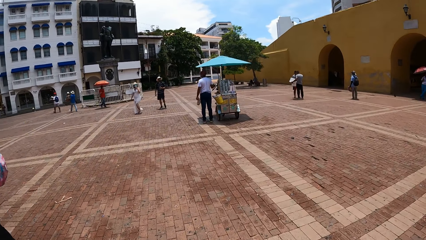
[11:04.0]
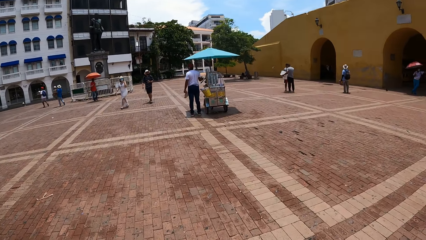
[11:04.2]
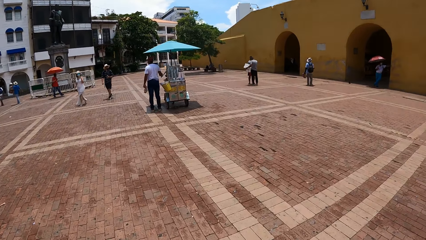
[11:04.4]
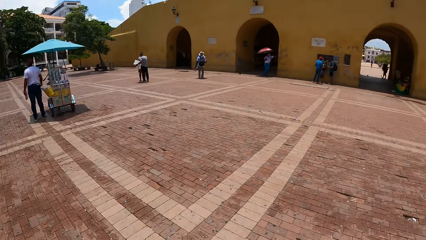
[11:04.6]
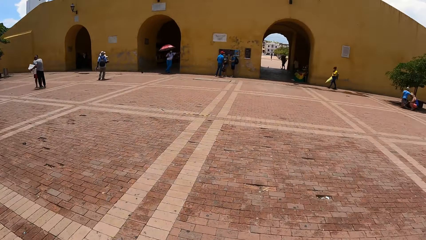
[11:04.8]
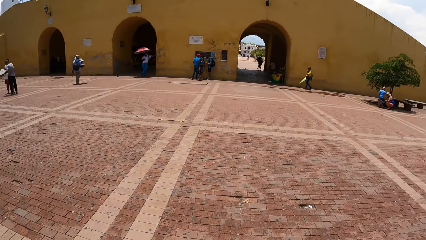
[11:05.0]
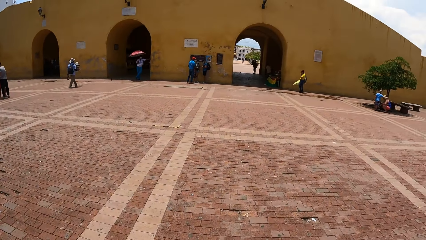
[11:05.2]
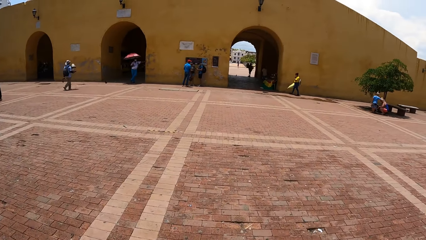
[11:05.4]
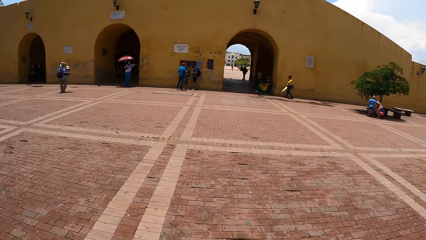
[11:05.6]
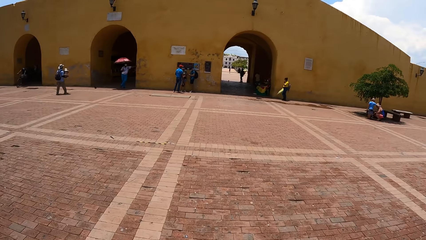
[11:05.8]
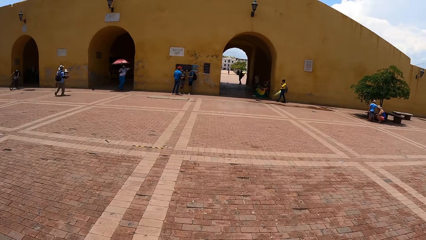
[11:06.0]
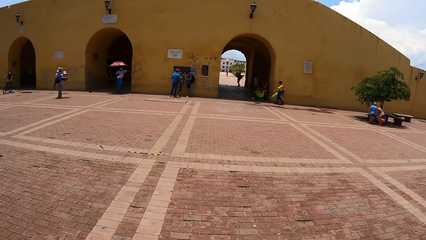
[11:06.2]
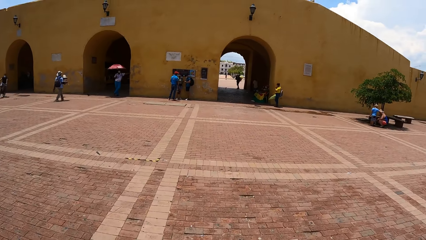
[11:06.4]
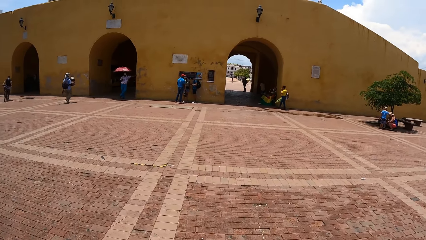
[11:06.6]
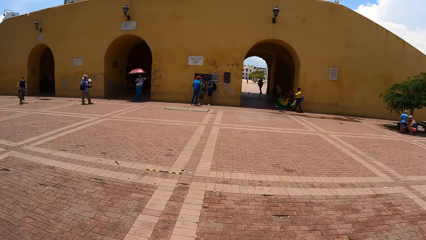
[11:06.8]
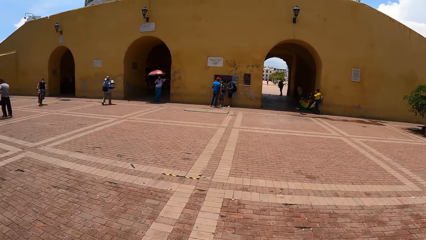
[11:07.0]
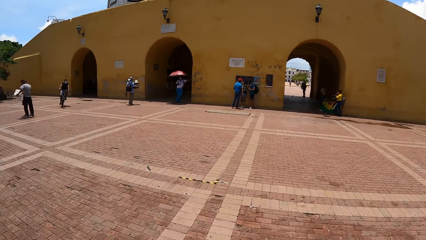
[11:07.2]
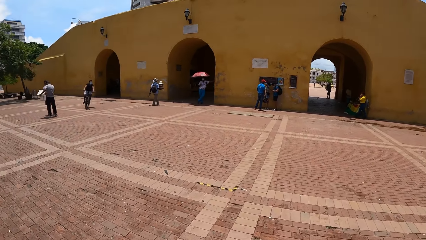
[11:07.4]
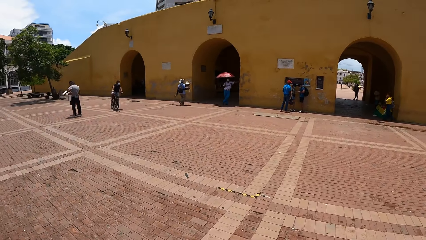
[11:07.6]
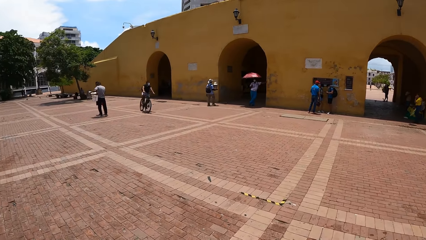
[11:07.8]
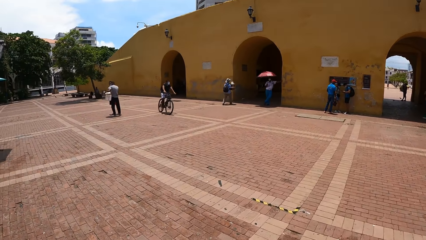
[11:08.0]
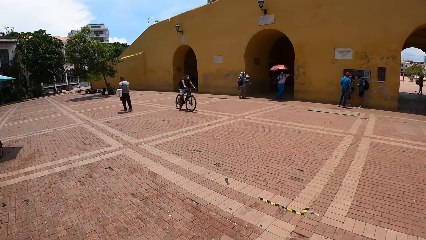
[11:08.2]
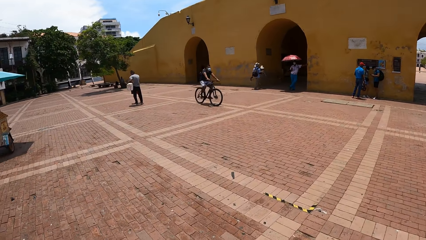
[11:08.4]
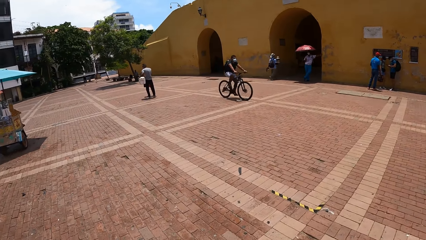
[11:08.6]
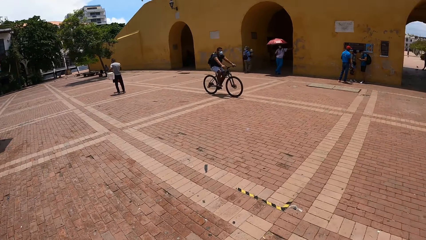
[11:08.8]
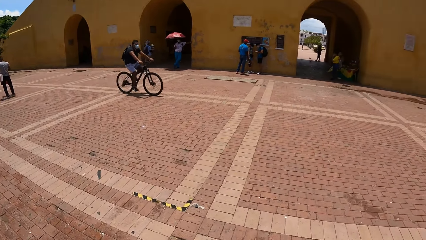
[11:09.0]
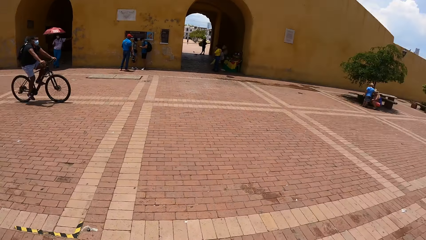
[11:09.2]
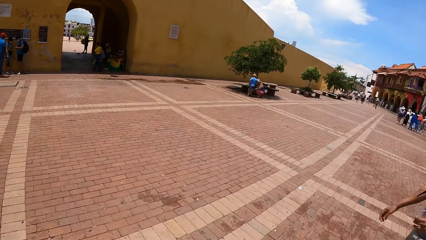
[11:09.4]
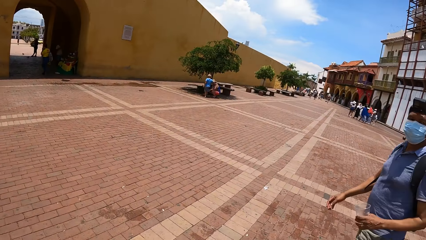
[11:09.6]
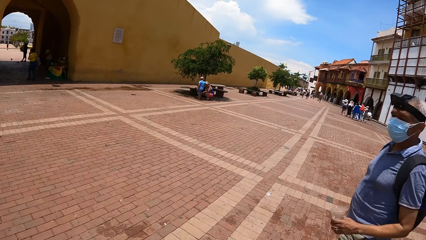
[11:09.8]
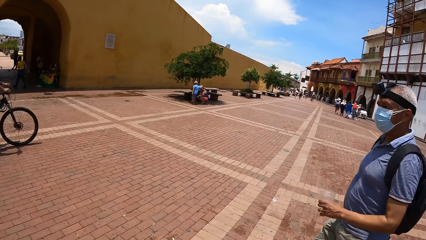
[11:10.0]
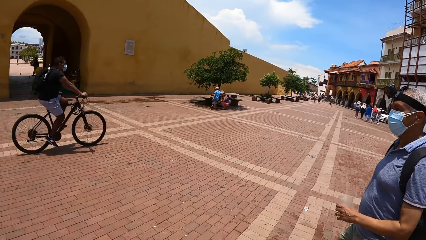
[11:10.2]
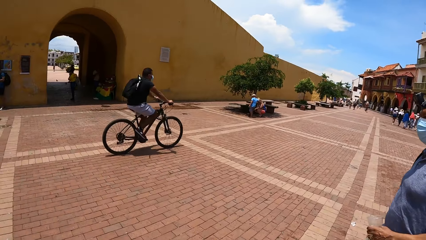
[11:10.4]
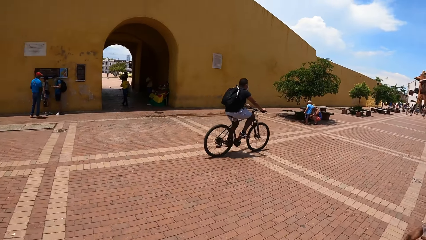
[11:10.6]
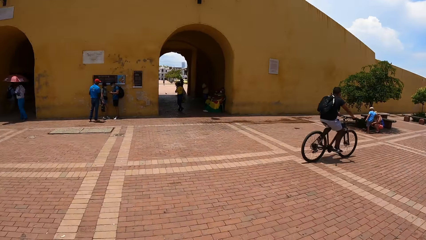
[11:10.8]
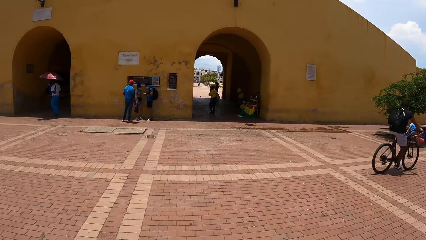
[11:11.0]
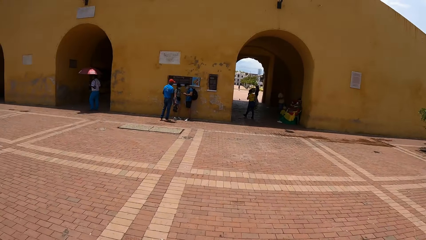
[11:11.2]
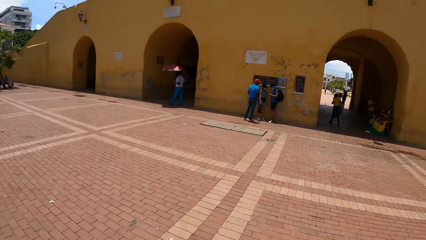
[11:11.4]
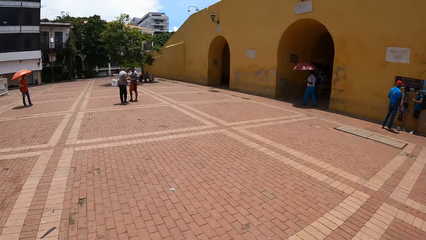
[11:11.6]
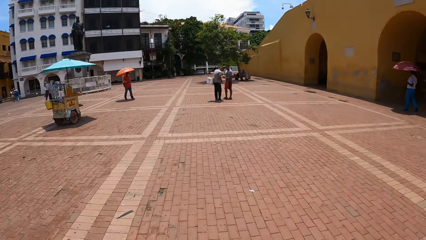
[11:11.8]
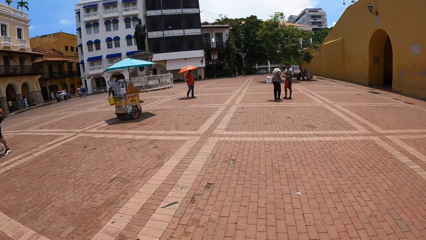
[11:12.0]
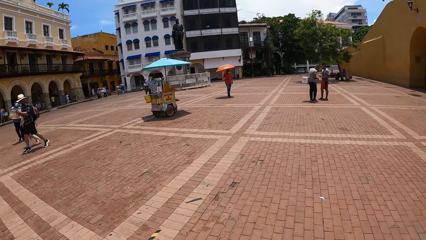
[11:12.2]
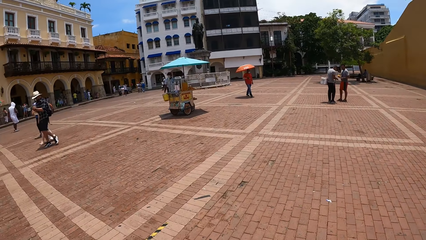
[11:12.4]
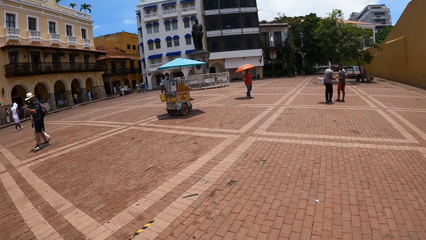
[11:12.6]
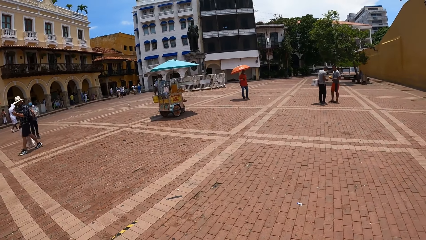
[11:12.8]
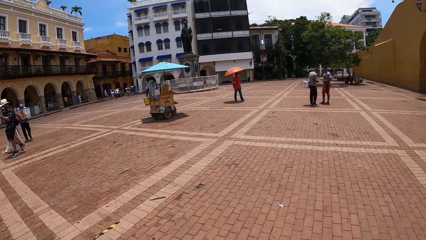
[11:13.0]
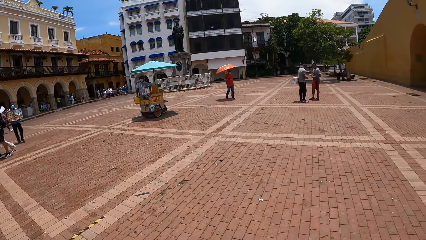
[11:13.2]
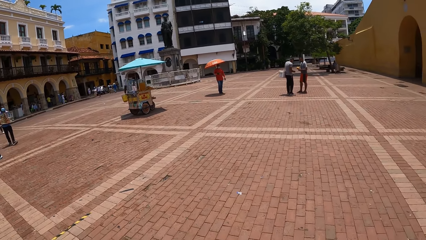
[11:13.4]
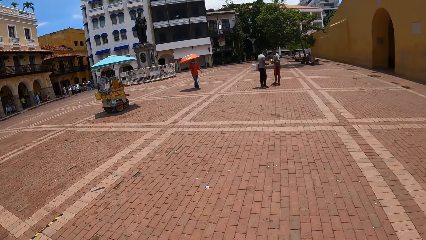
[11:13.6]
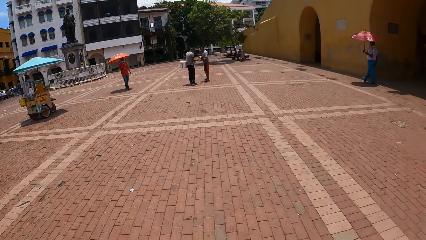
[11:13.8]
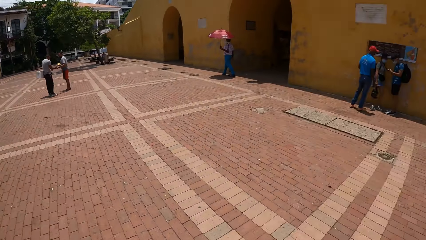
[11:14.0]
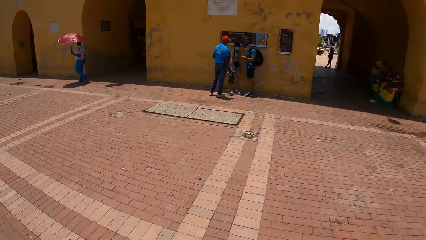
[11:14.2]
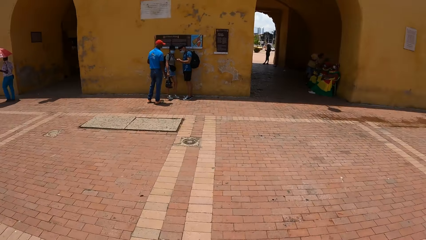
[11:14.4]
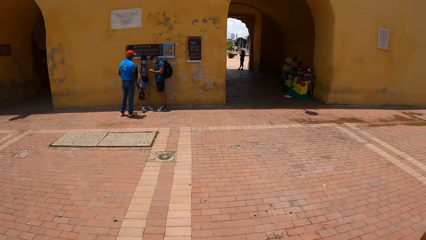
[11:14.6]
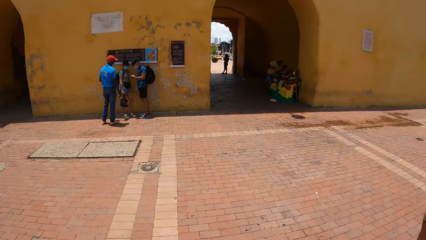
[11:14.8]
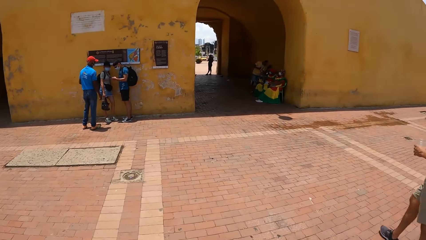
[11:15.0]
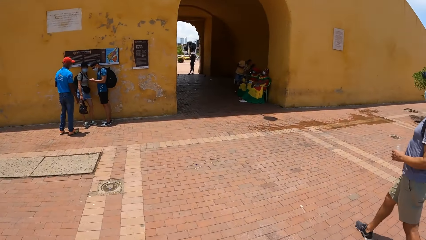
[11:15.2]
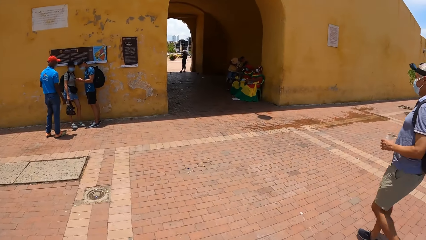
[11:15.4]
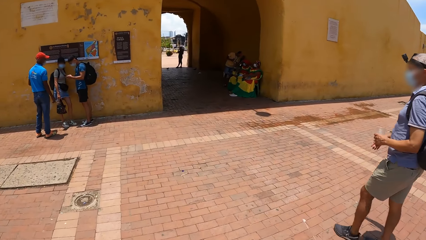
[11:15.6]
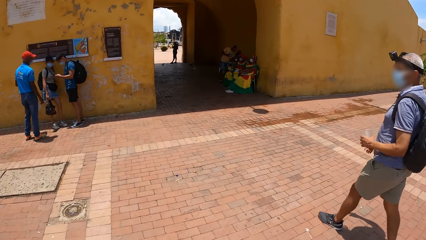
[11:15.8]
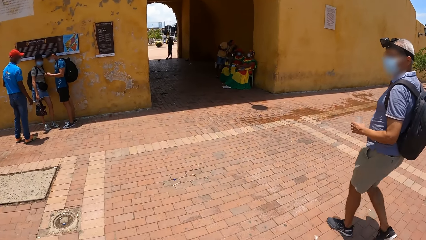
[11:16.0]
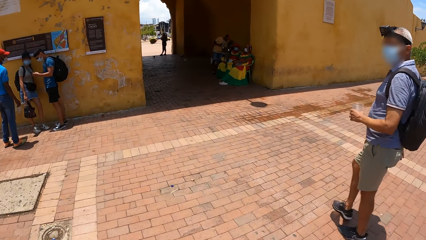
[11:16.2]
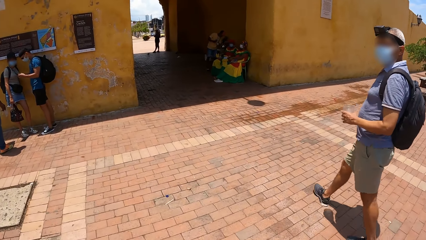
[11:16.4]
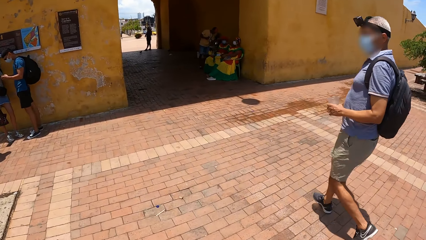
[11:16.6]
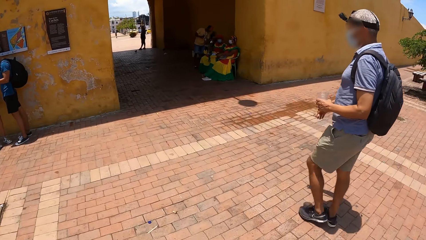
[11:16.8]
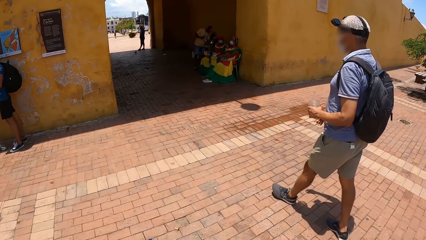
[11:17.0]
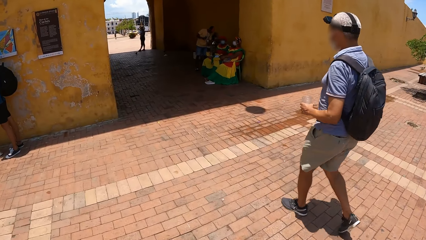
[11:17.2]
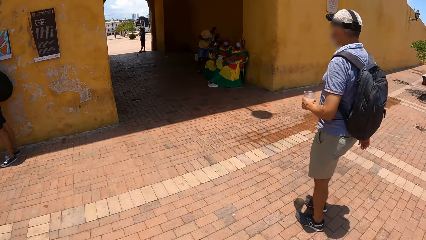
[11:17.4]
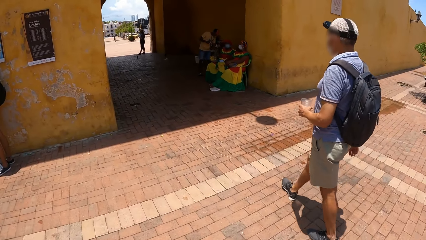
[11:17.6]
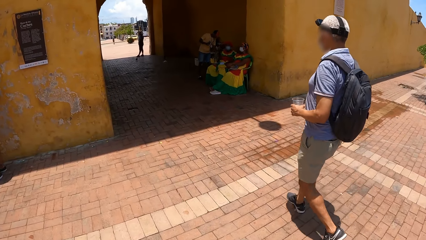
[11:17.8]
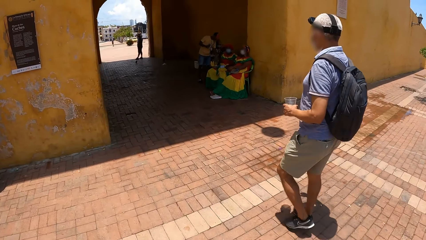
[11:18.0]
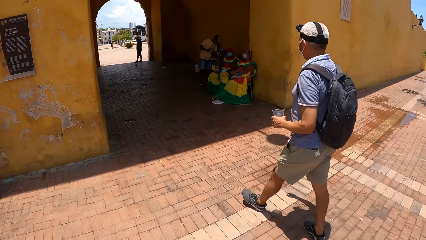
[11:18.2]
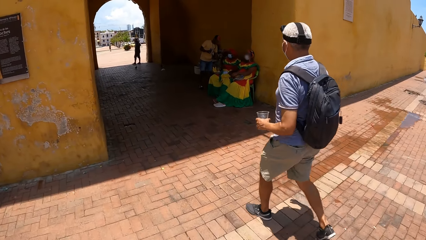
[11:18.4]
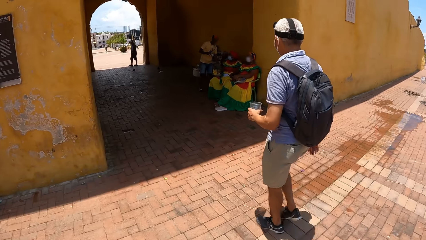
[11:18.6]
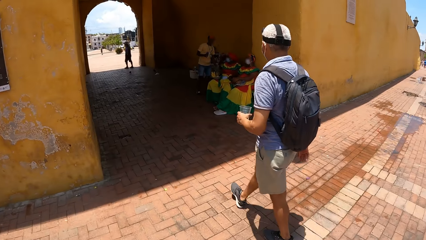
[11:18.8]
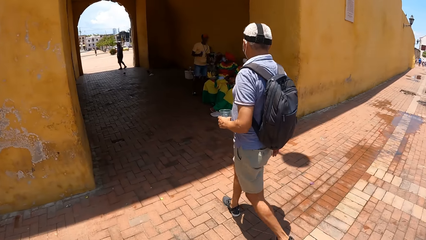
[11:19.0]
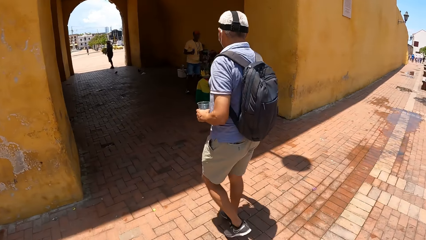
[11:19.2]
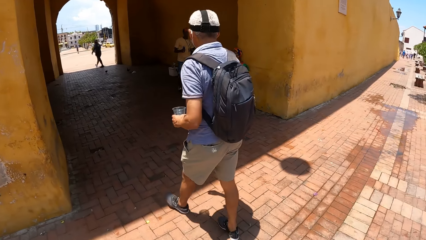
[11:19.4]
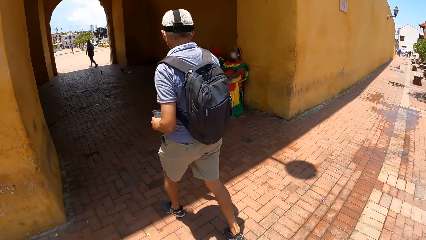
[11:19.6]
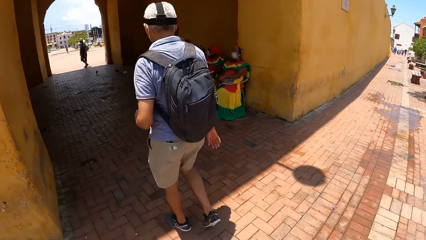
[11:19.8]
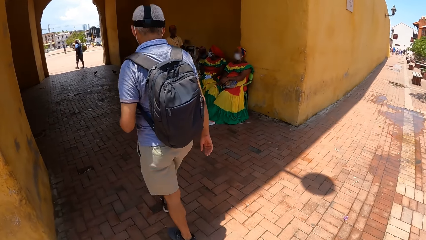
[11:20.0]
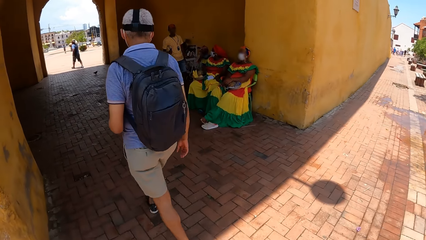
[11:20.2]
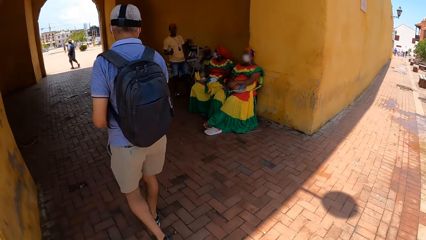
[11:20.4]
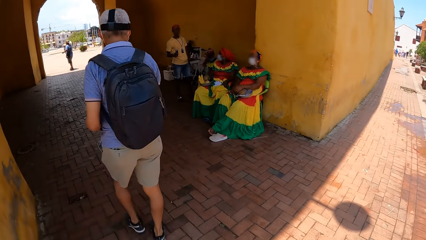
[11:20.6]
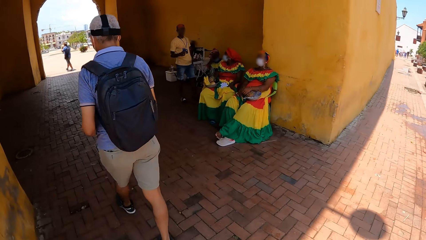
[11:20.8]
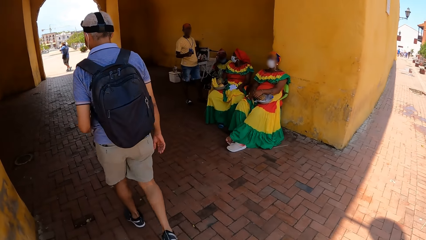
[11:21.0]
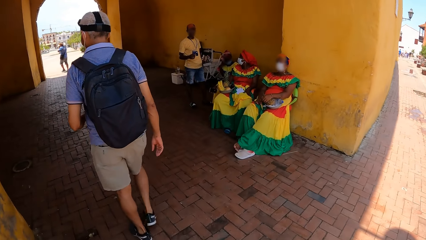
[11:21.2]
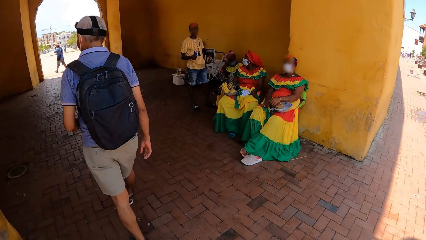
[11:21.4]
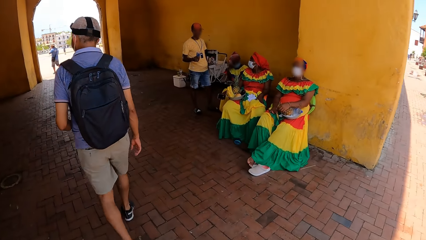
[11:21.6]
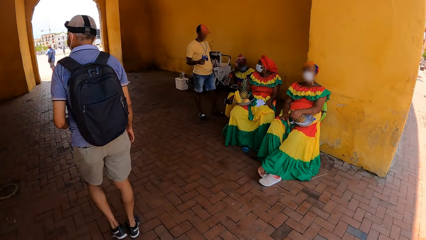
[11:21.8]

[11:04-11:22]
The camera wearer walks around the compound with a man. They talk to the man.
